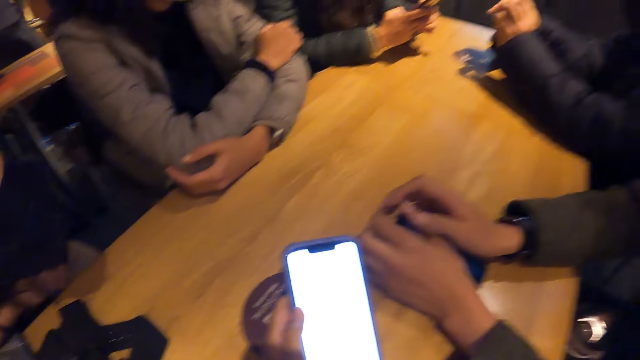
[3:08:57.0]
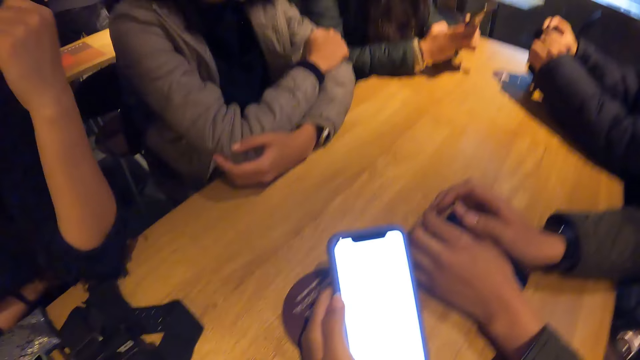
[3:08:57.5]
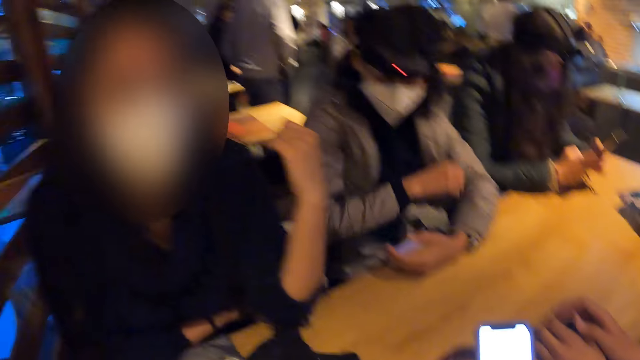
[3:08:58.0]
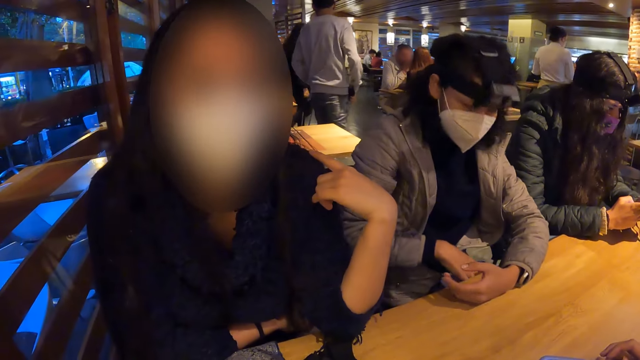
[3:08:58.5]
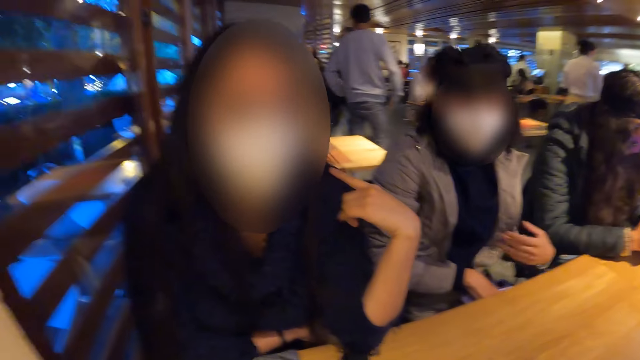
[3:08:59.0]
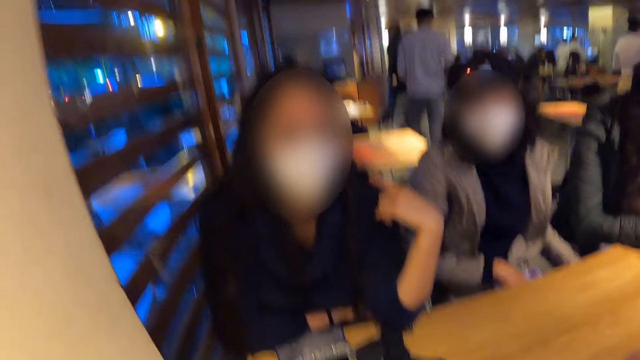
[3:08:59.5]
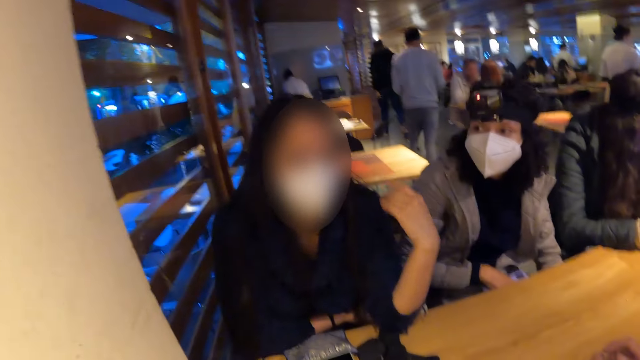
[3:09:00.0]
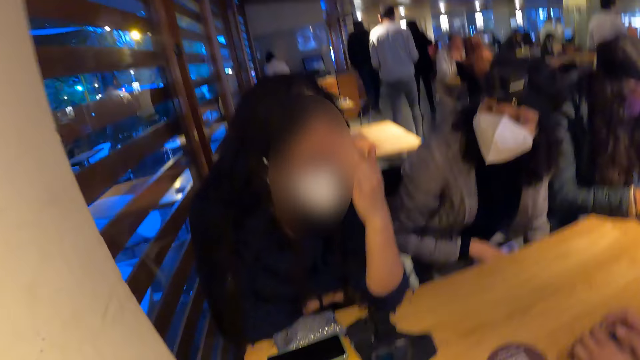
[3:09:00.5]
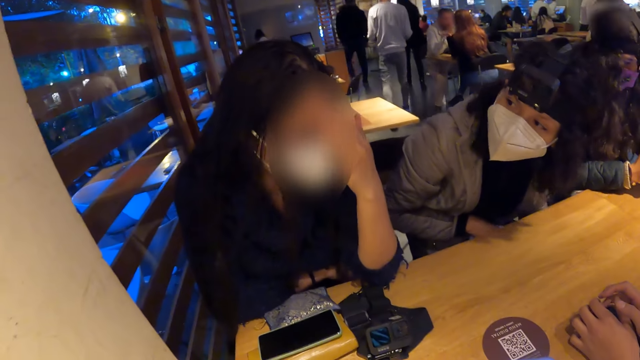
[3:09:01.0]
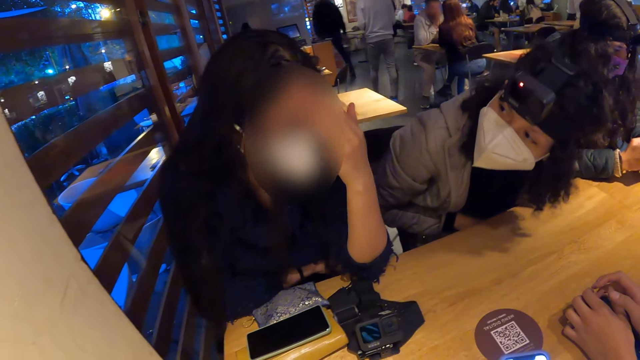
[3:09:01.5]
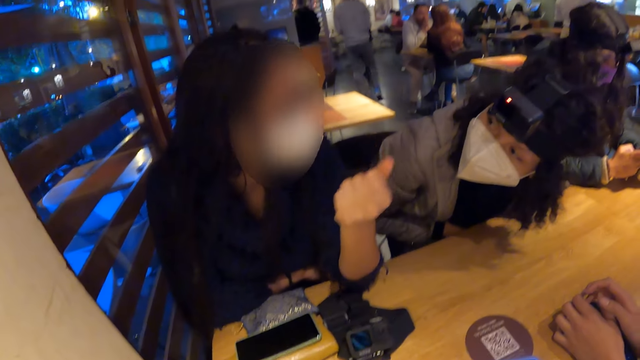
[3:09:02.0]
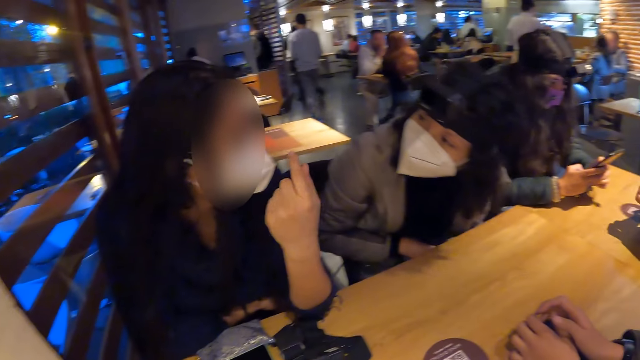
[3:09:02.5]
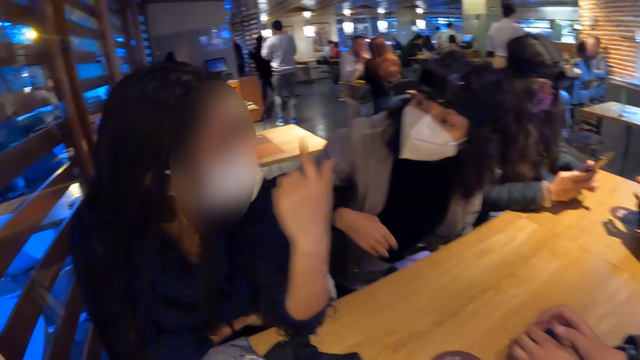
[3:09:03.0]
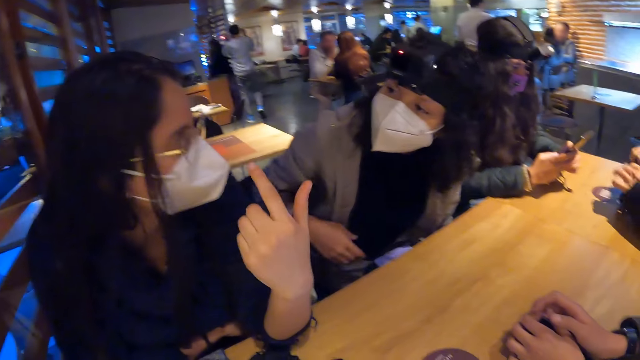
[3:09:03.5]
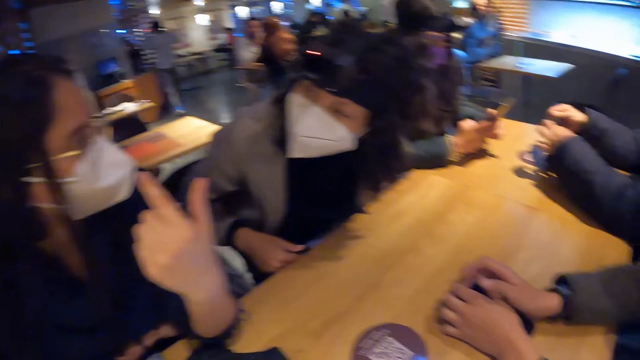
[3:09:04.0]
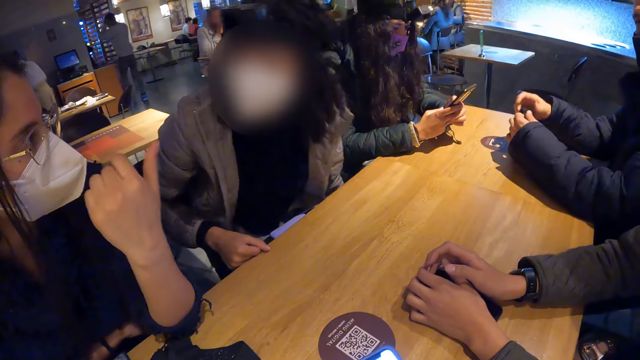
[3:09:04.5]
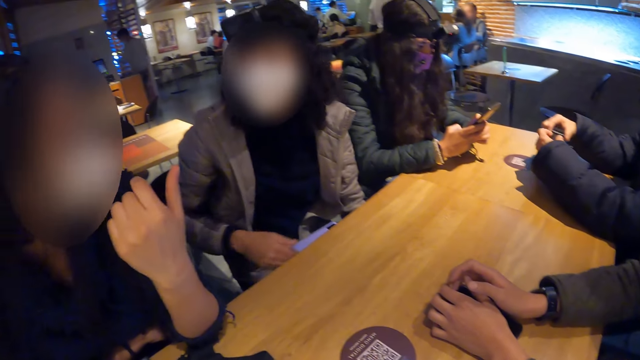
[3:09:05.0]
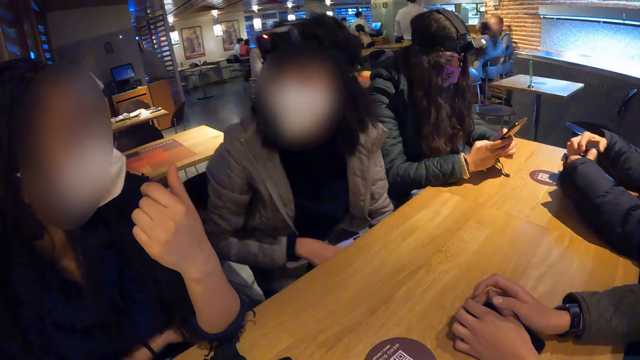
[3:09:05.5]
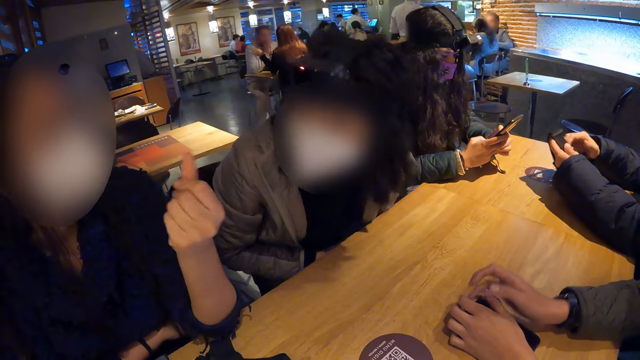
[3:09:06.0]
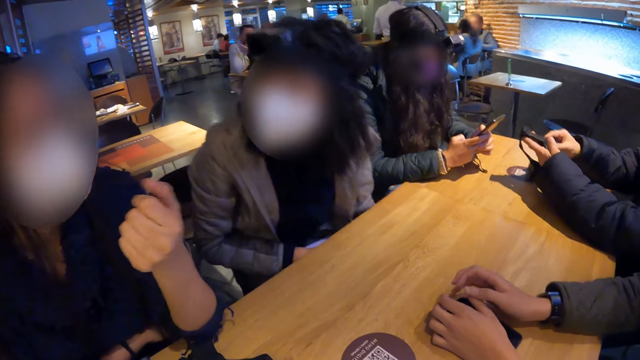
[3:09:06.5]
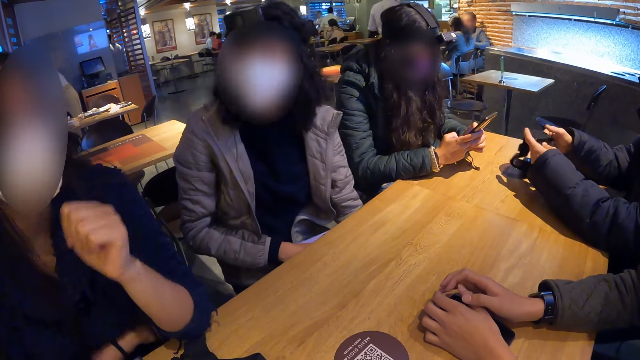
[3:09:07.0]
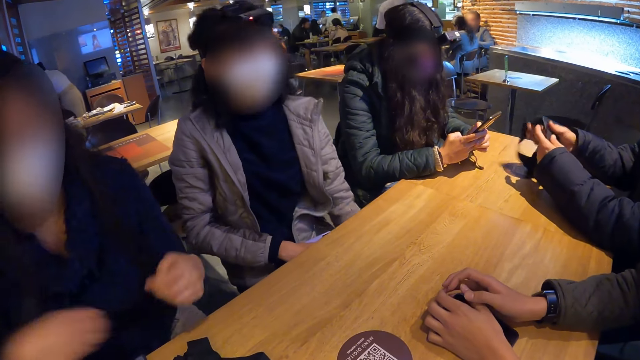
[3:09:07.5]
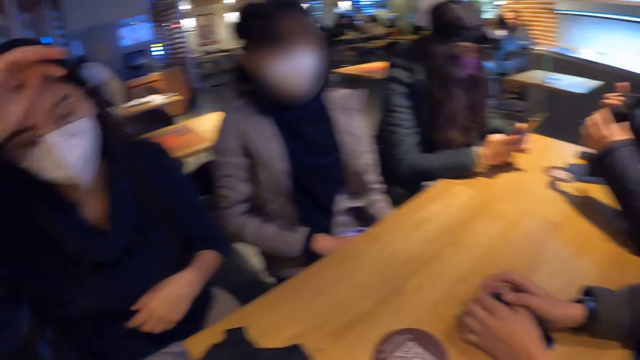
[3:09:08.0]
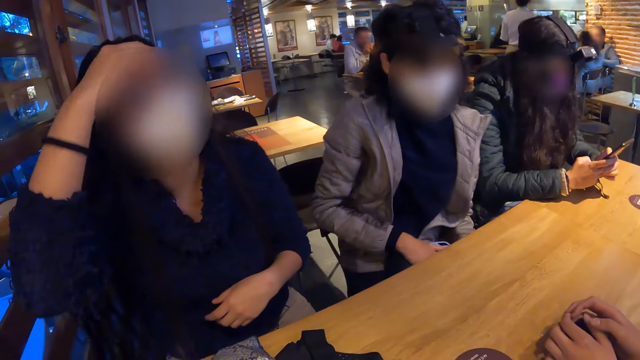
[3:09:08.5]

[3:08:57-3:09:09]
A person operates a phone. Another person moves their hands.

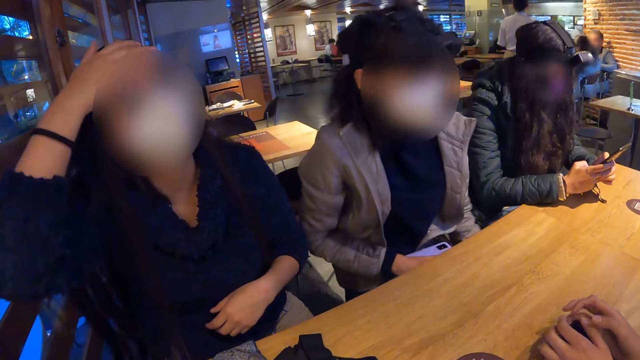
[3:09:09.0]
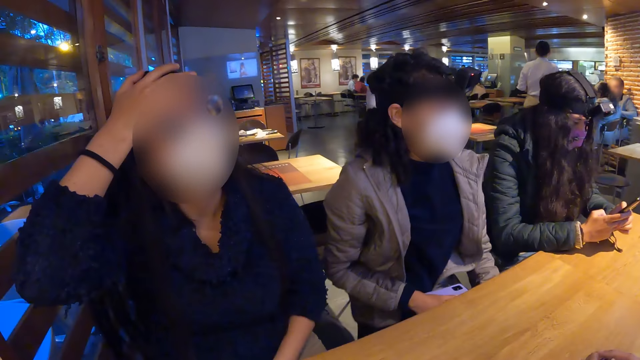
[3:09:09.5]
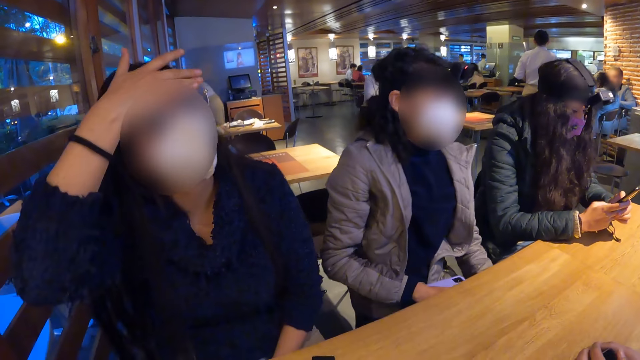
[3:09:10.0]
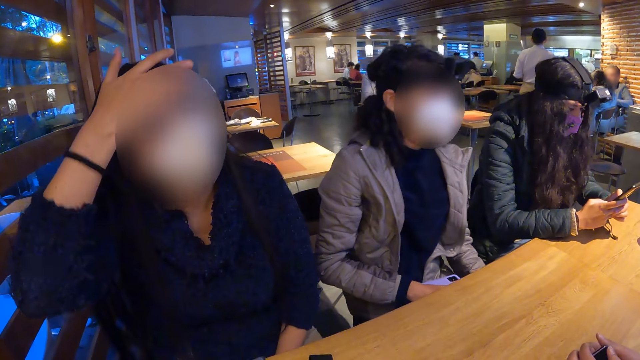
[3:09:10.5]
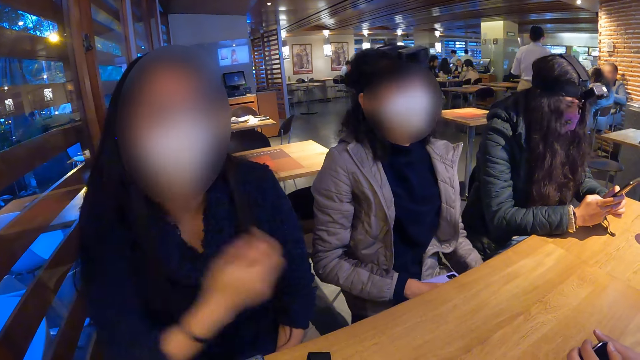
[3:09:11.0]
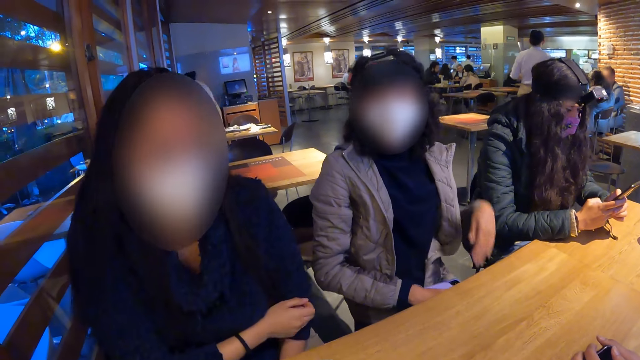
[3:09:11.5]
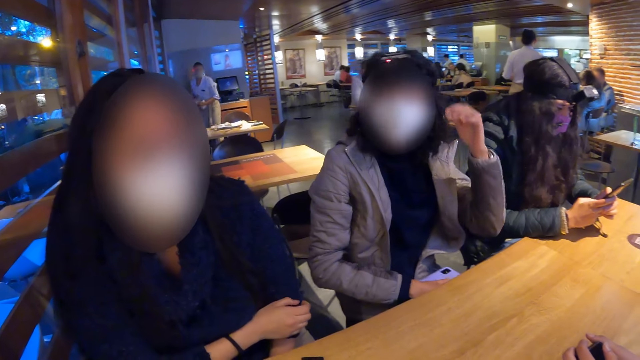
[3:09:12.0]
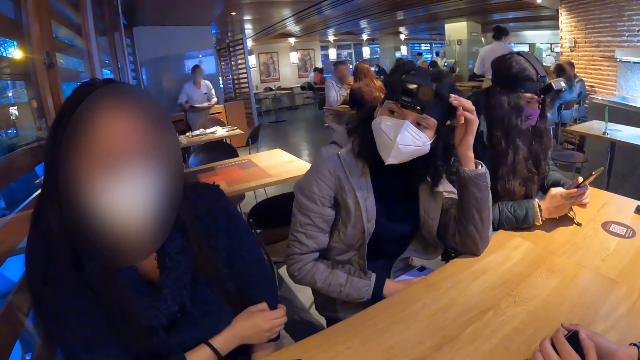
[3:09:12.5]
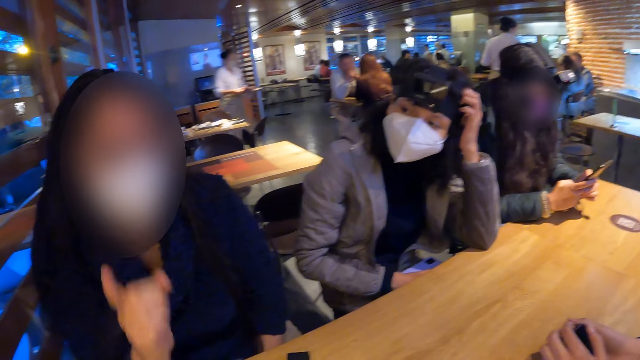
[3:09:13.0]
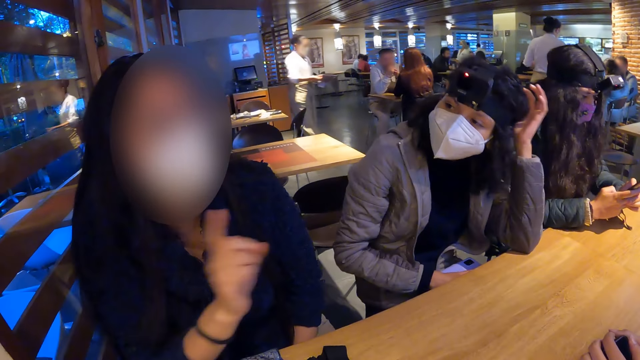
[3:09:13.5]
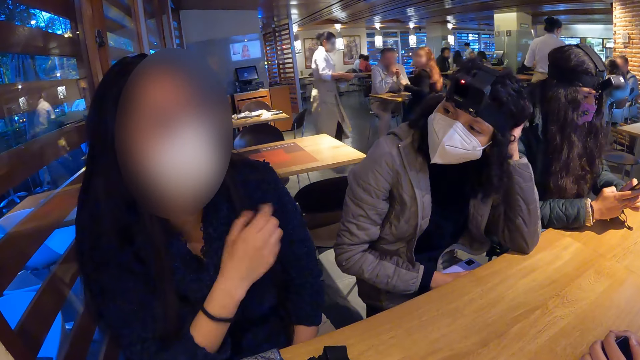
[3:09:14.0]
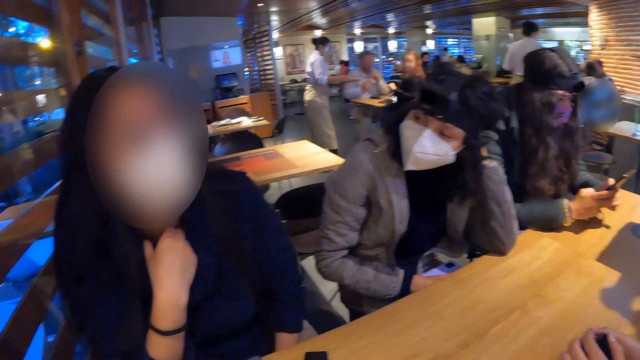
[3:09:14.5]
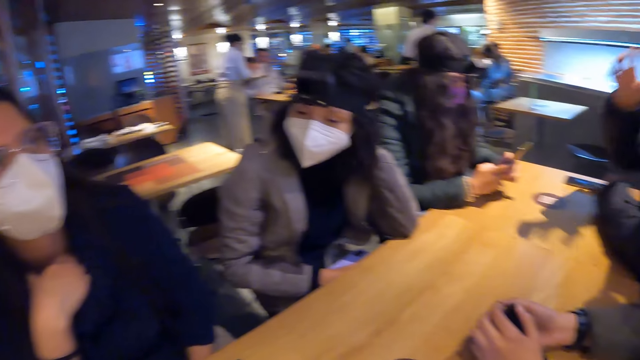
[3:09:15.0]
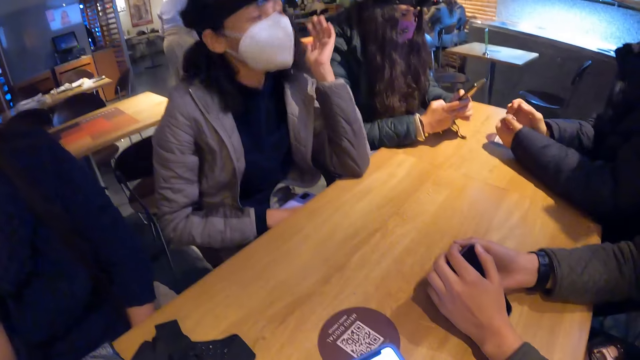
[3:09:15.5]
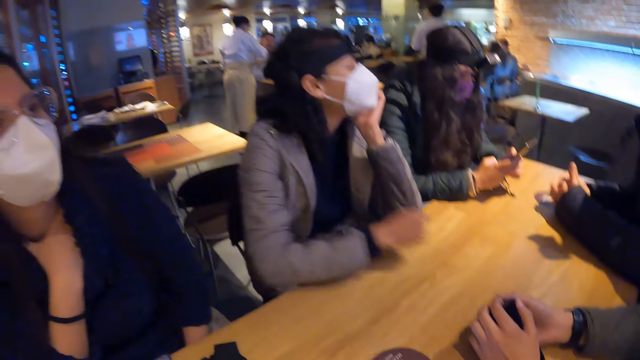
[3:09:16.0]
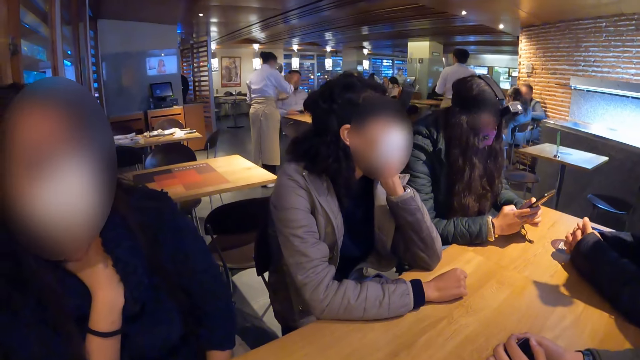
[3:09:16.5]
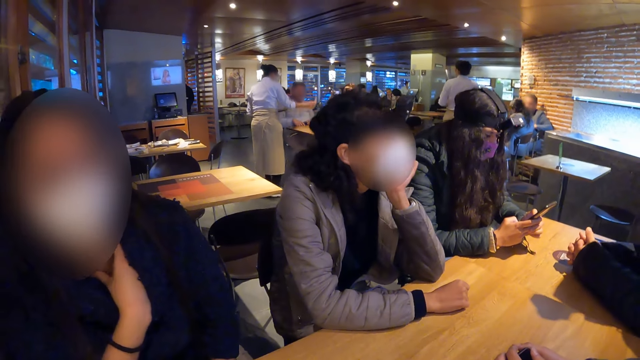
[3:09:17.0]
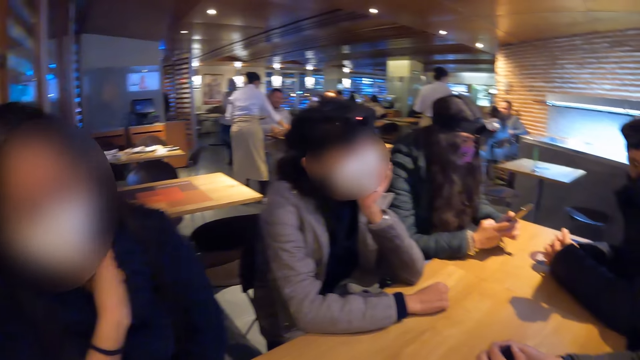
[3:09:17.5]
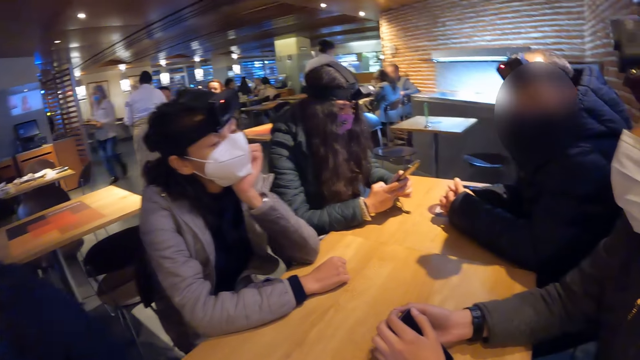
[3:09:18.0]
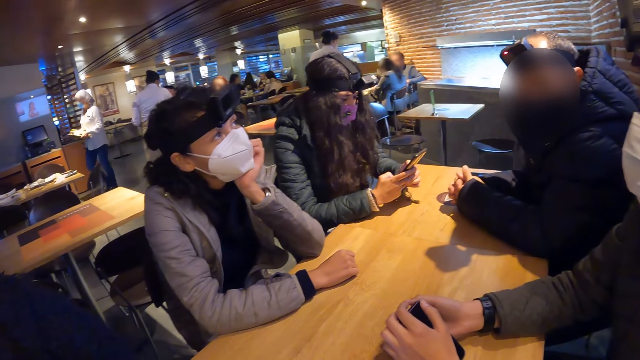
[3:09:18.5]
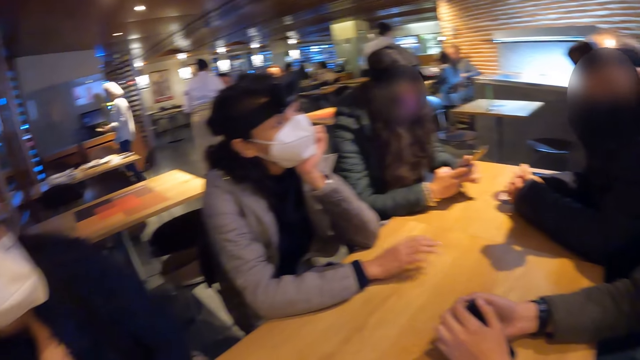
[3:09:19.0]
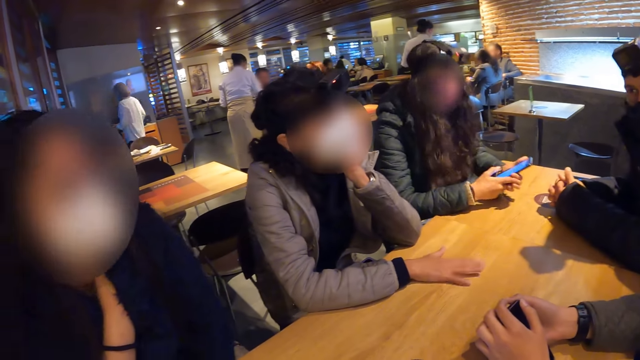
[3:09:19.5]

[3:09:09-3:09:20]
The woman moves a hand. The woman hits a table with her right hand.
